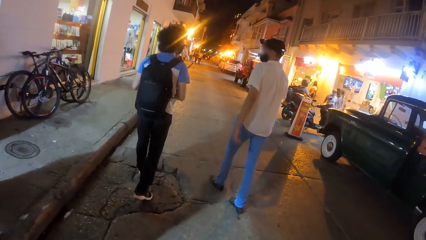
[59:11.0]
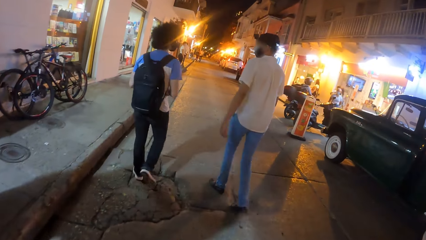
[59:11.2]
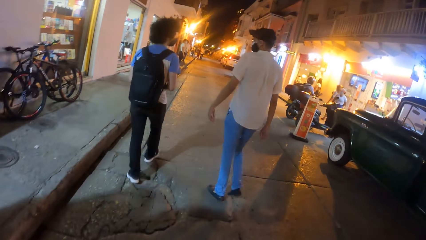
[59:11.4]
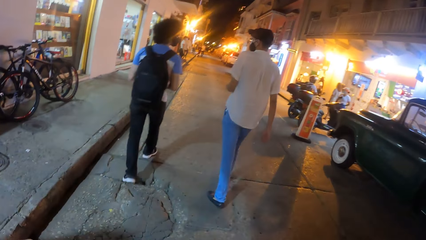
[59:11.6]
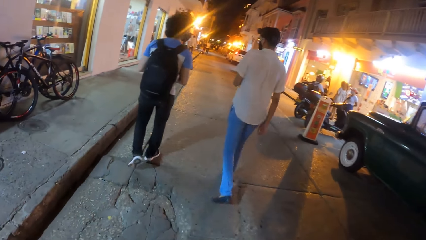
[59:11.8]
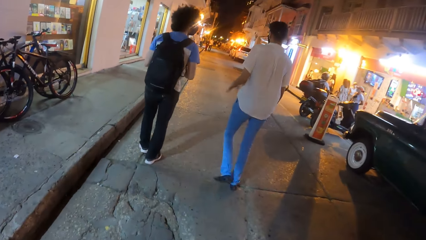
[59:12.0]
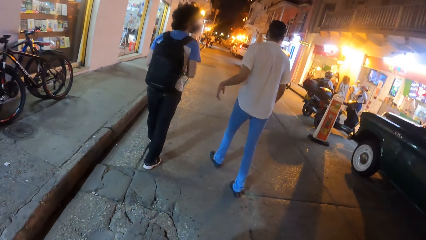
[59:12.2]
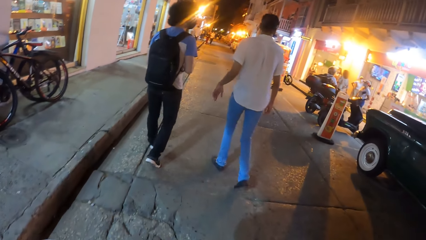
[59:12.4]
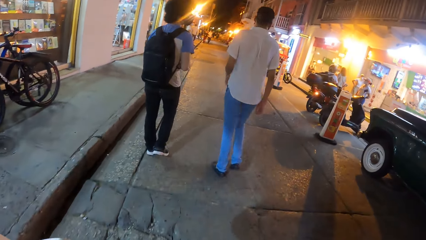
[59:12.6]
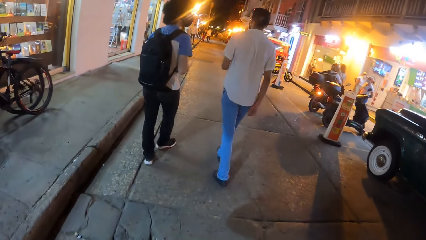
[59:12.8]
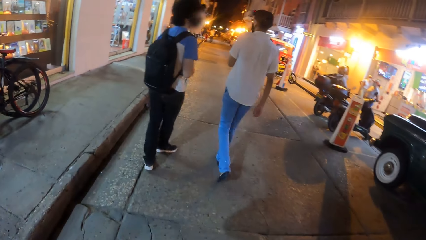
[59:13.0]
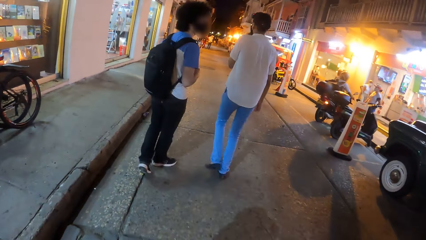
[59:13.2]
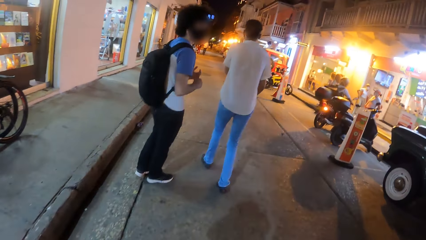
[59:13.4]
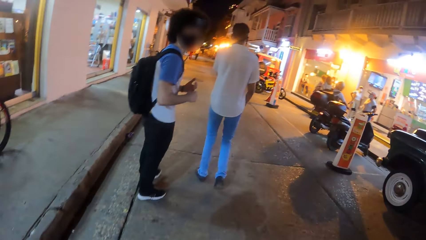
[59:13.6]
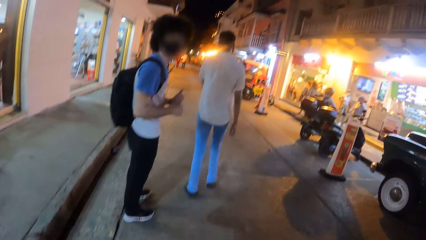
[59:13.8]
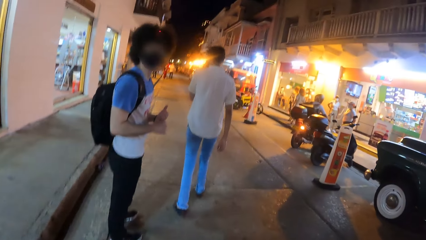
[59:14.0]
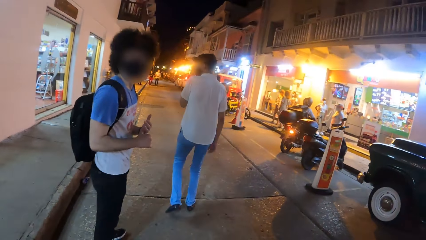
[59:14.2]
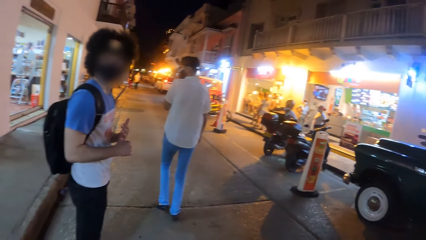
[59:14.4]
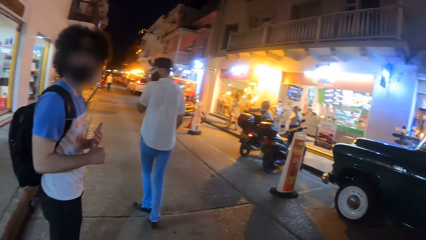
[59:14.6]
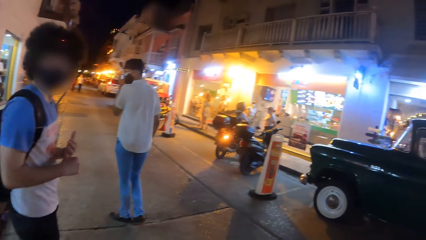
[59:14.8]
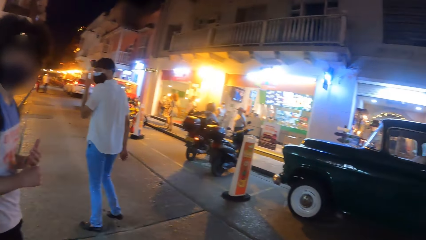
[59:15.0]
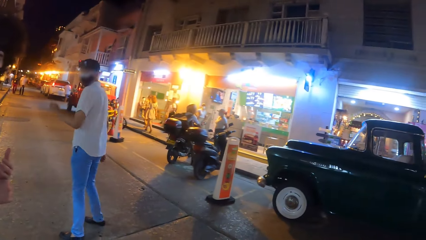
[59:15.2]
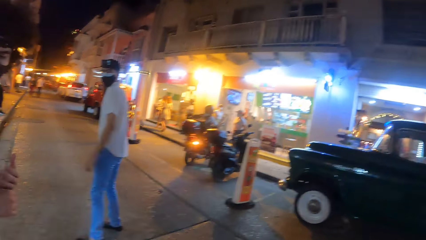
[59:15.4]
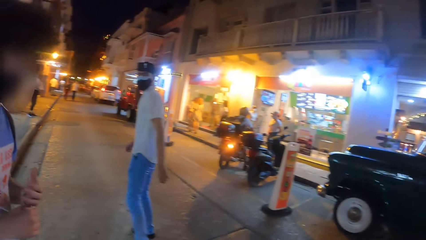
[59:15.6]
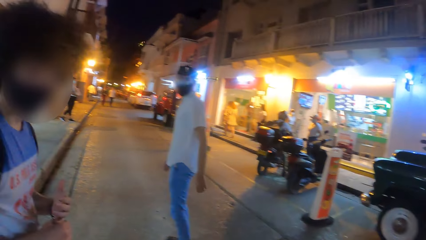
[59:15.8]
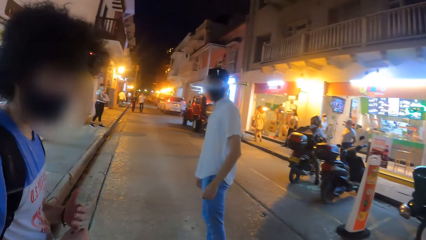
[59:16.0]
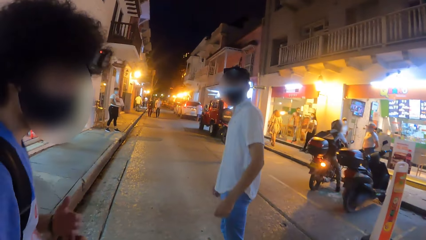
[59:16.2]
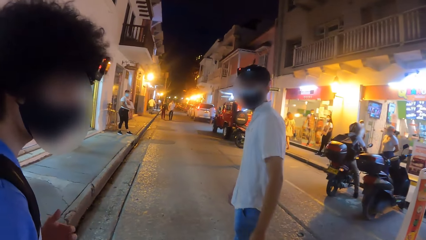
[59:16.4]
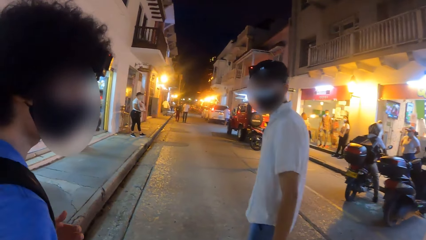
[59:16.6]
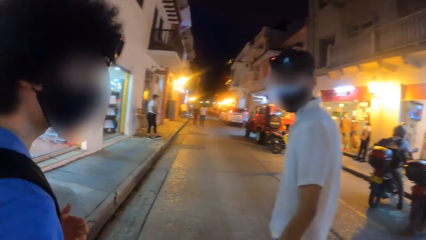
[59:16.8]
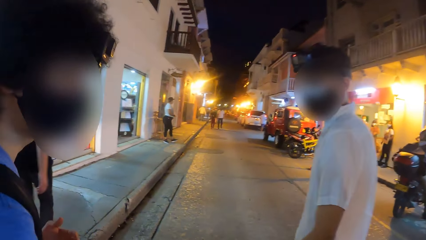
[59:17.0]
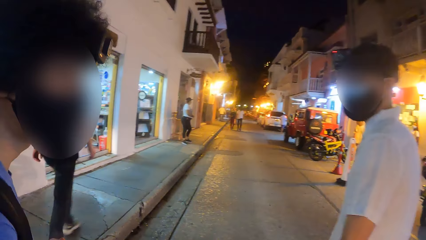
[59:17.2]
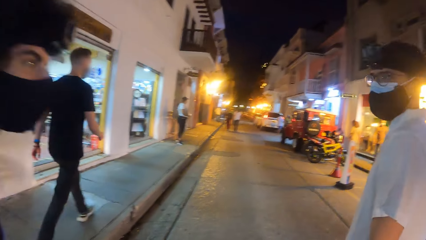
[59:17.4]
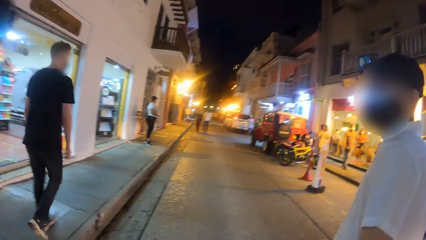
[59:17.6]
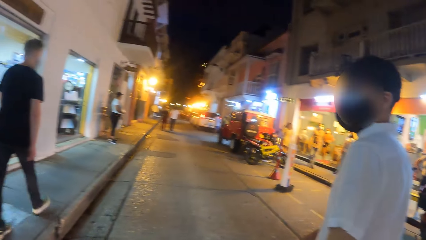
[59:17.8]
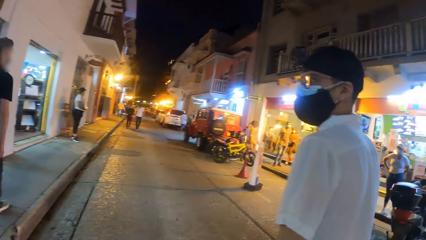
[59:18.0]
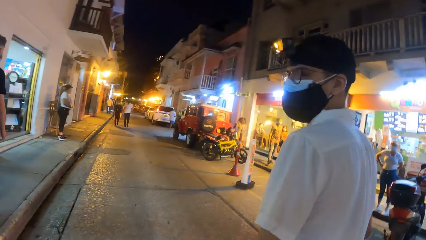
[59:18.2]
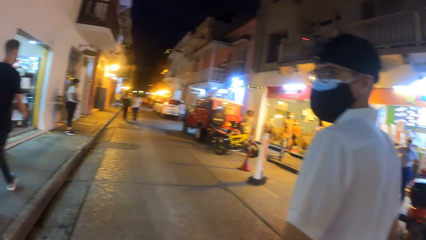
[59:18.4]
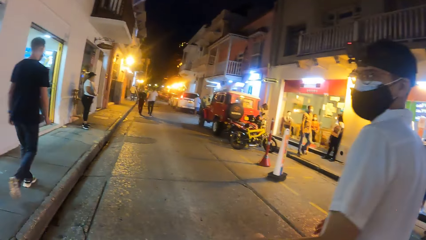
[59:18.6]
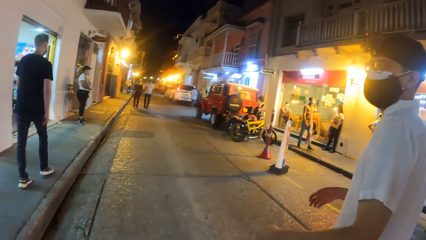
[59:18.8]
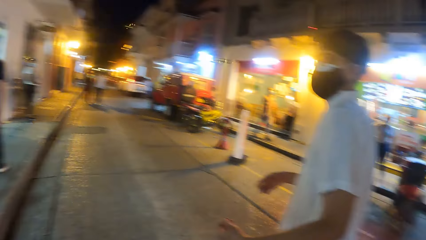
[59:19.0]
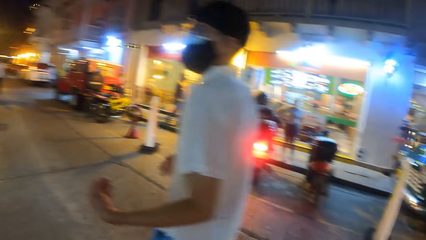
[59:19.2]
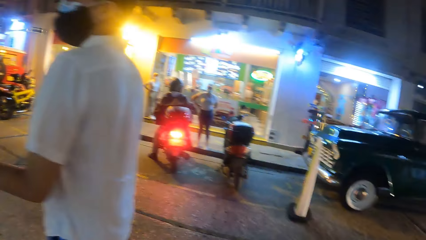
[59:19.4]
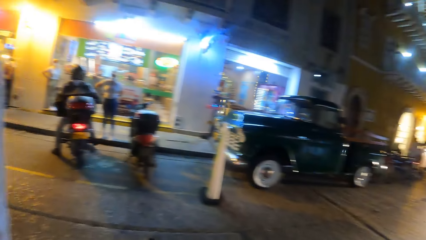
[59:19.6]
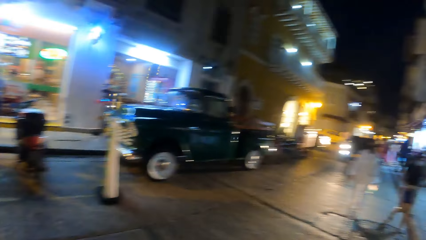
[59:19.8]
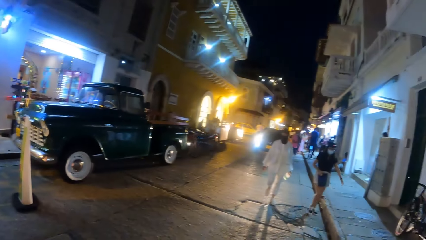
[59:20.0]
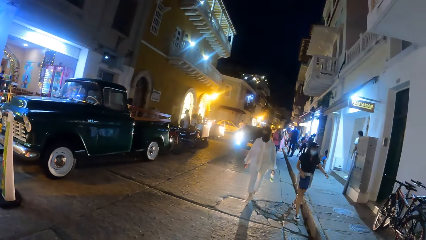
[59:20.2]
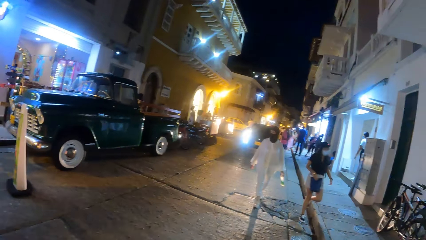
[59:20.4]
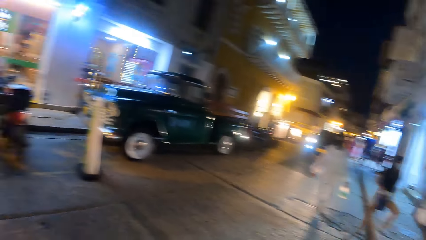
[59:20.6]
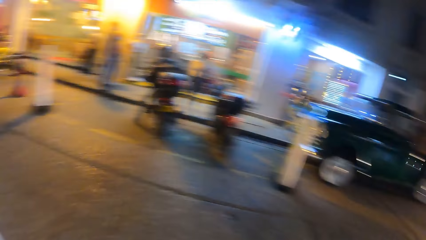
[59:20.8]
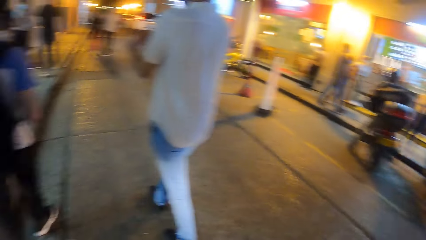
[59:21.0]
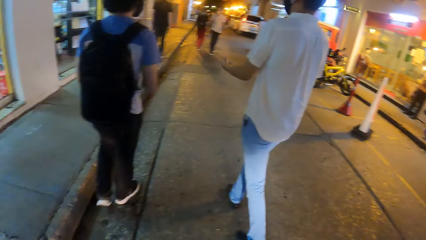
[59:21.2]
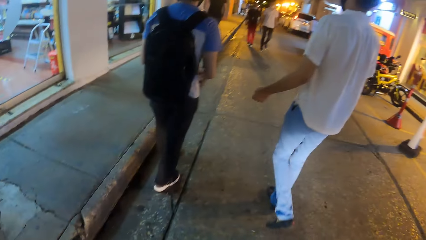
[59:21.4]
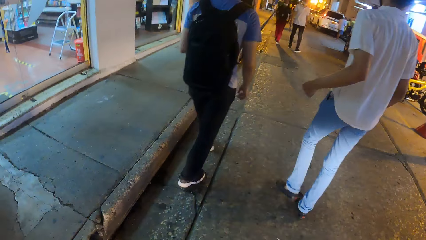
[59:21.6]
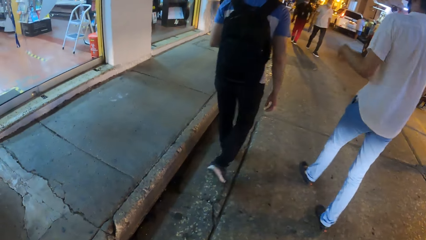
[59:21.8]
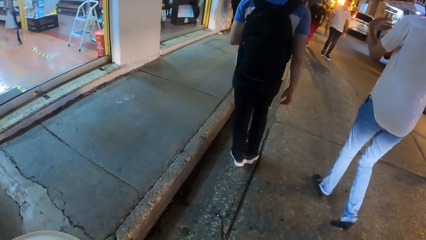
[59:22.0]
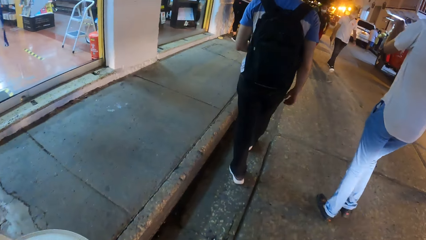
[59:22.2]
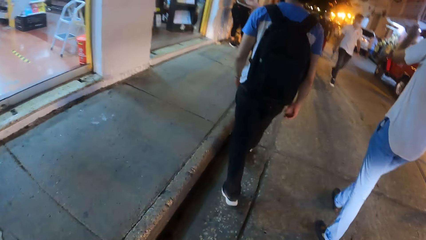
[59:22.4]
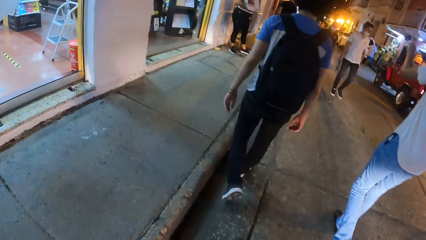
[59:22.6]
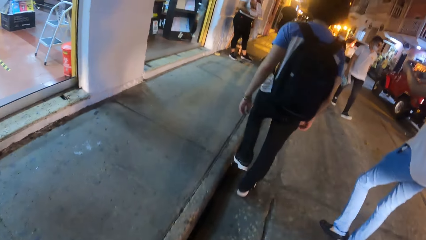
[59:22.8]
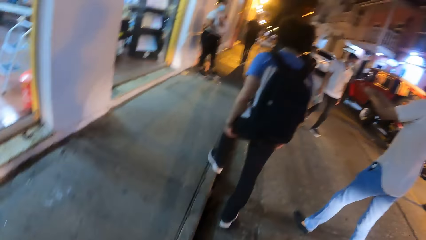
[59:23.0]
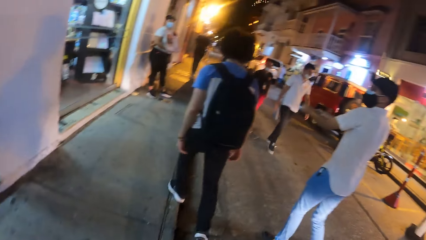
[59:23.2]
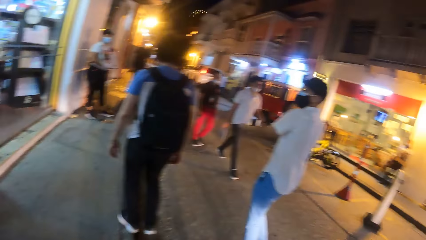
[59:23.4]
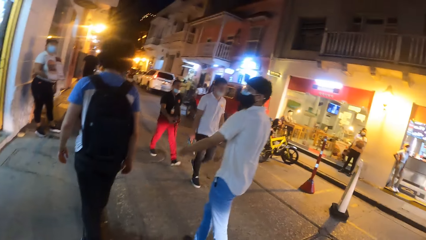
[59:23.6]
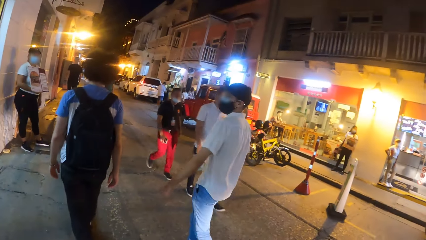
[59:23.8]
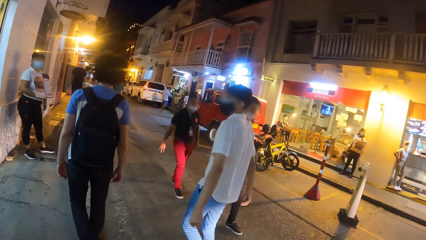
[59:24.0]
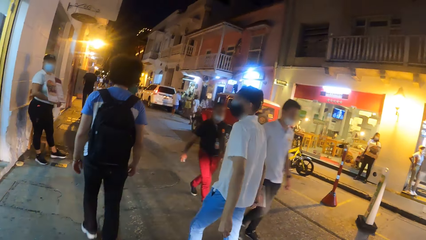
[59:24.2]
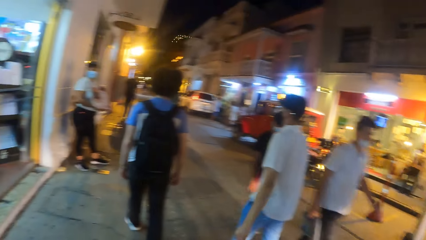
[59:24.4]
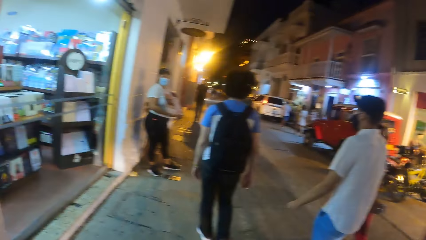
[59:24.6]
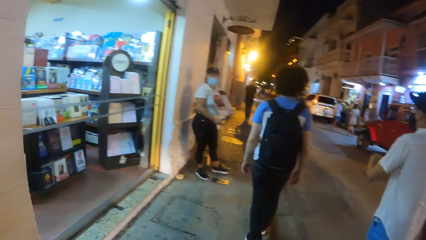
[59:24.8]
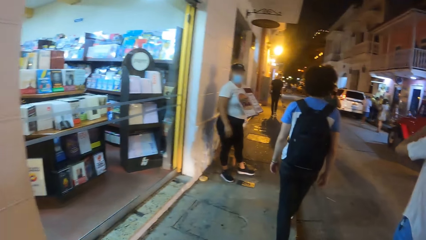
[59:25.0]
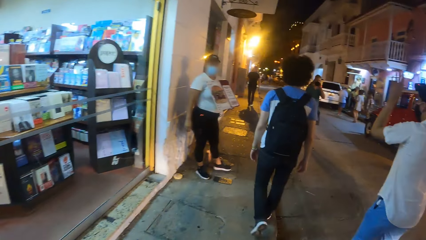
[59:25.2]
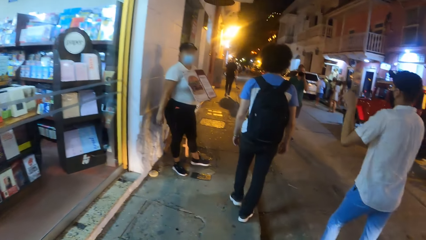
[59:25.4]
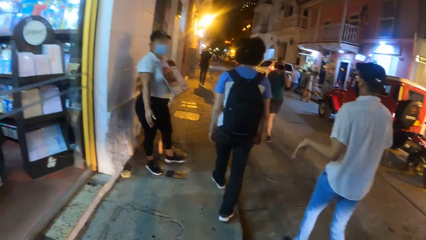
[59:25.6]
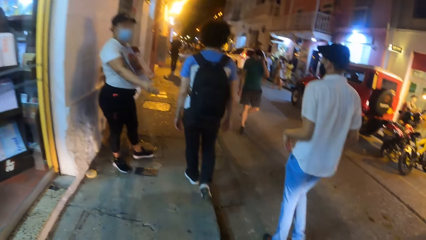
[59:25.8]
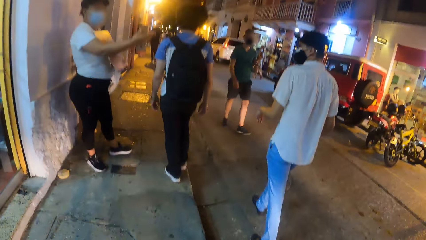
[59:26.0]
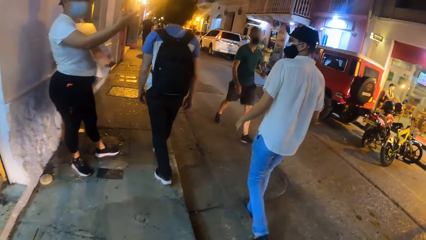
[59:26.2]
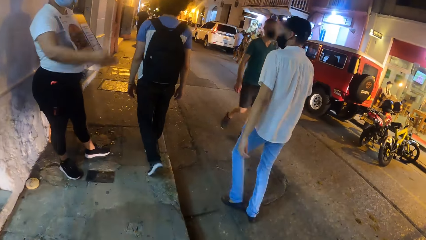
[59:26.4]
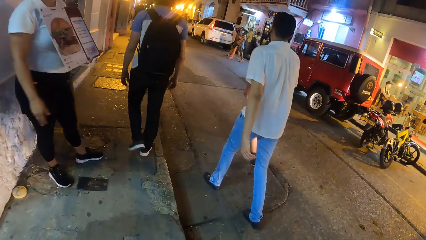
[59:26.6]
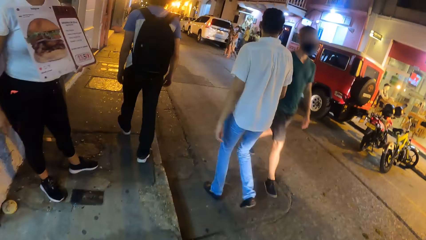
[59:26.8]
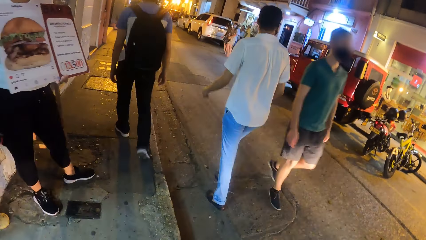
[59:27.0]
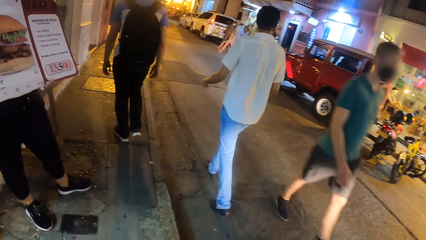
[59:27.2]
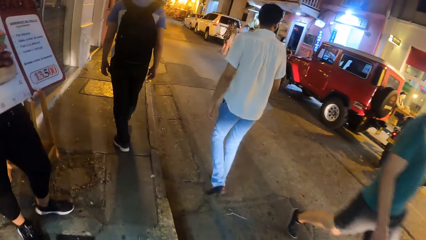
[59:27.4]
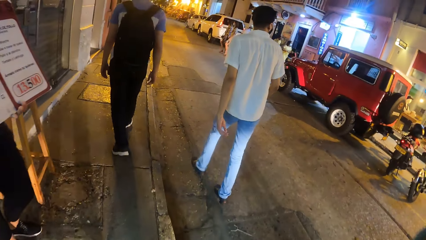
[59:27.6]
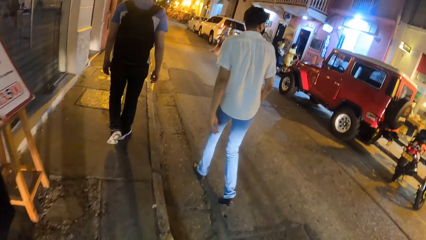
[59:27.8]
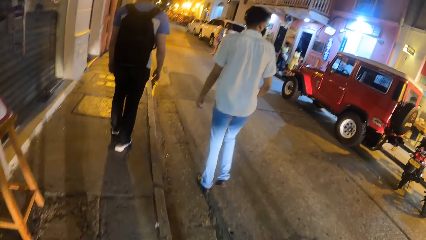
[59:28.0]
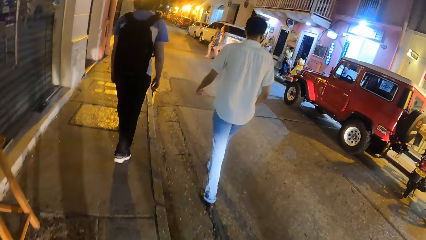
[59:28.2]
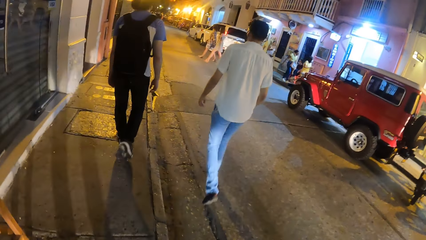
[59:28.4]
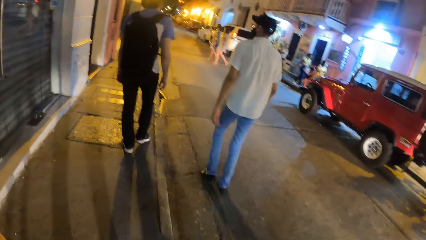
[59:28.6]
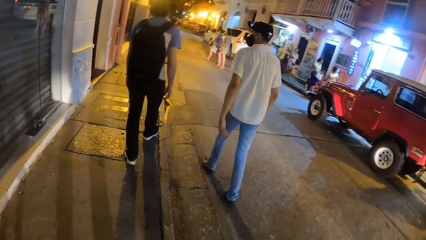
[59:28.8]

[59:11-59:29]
A man stands on the road. The man interacts with the camera wearer and another man. The camera wearer stares back on the road. The man interacts with the other man. The man and the other man walk on the road. The camera wearer walks on a pedestrian walkway.
